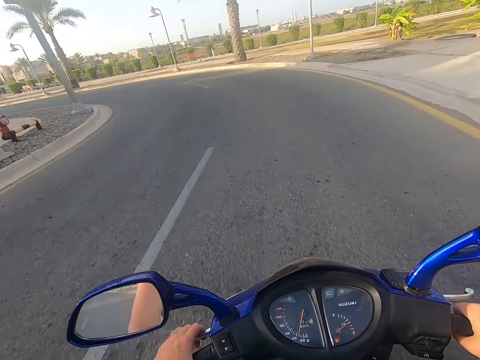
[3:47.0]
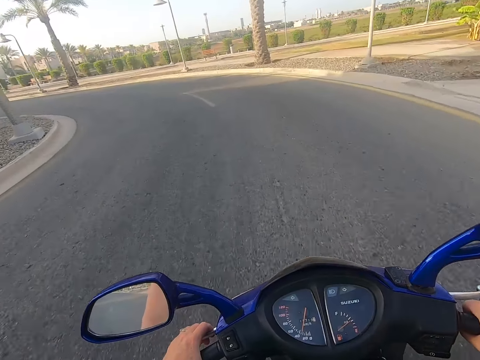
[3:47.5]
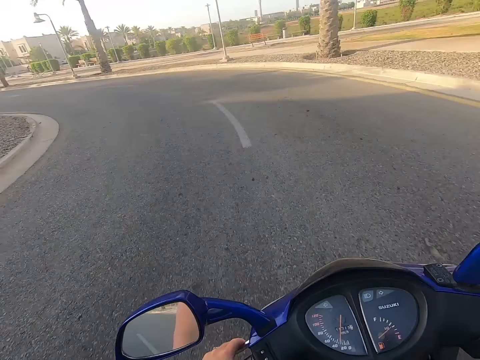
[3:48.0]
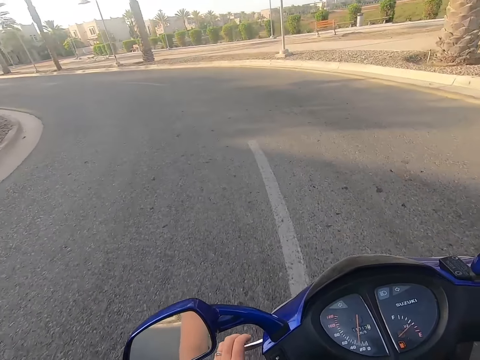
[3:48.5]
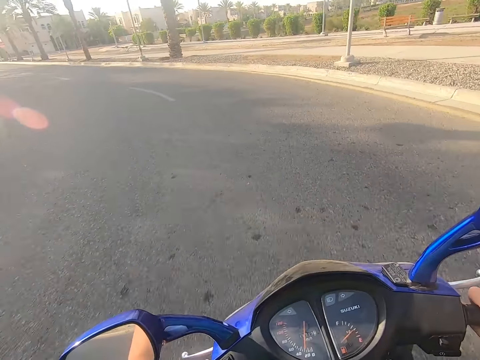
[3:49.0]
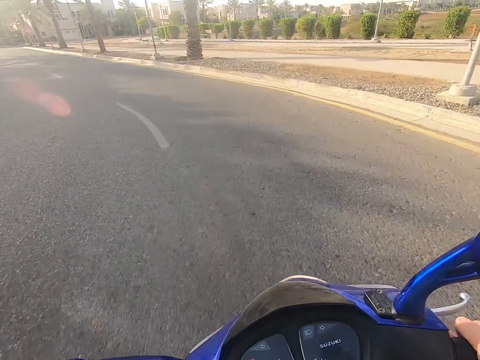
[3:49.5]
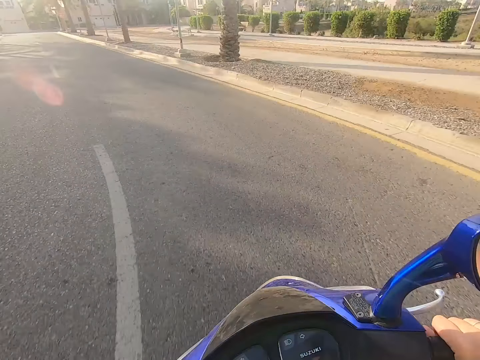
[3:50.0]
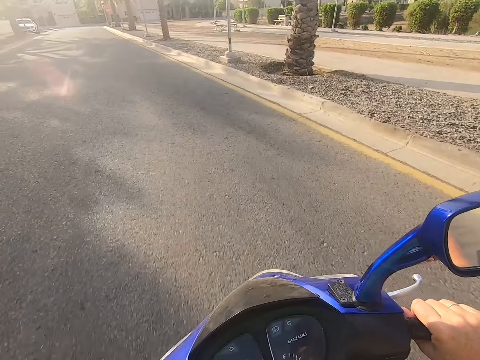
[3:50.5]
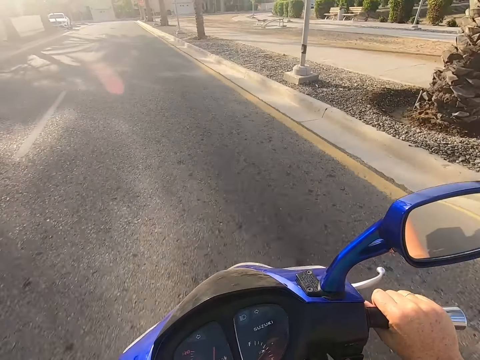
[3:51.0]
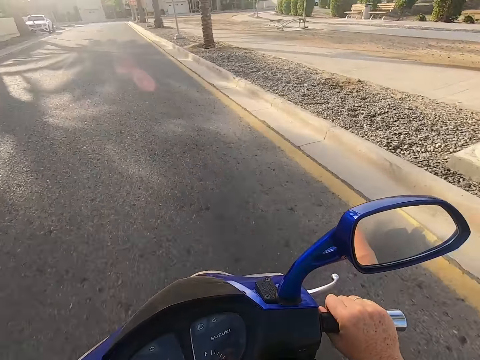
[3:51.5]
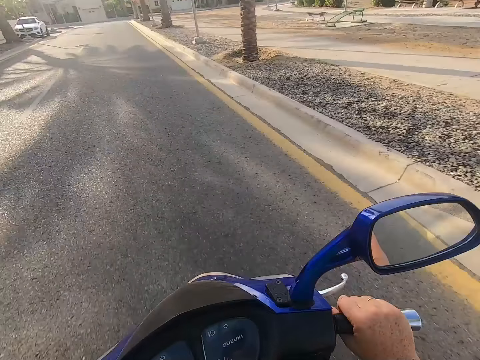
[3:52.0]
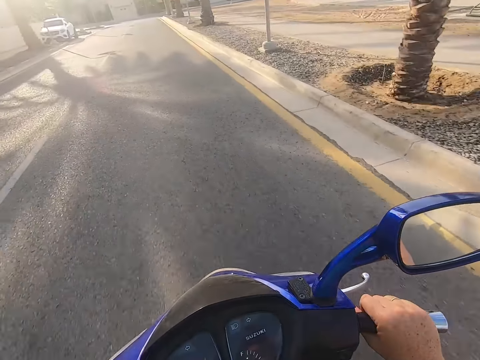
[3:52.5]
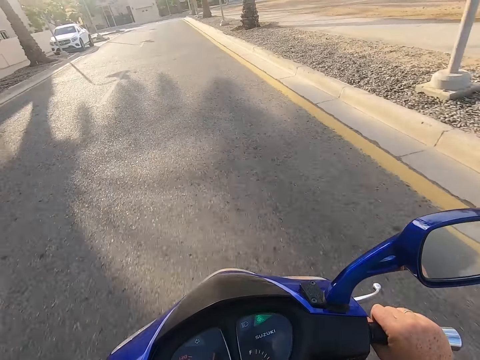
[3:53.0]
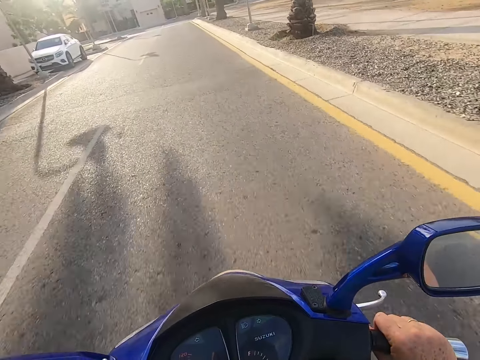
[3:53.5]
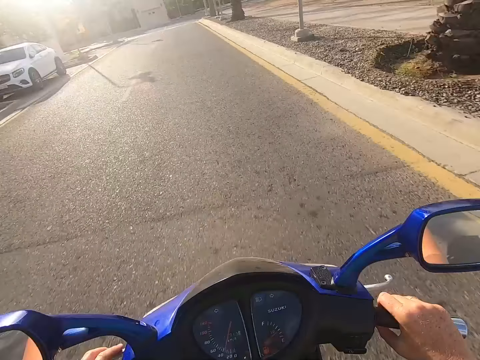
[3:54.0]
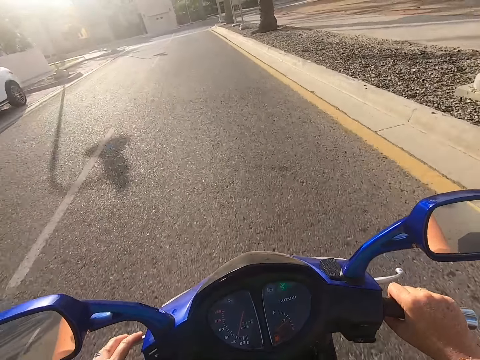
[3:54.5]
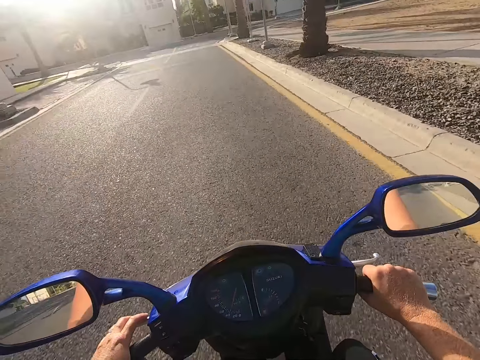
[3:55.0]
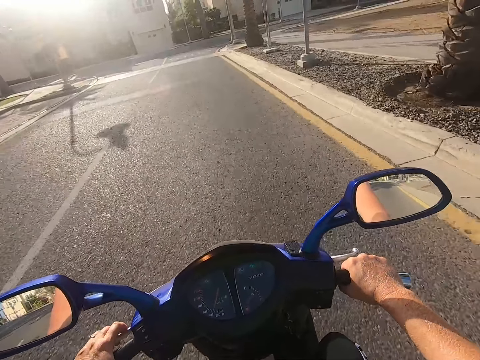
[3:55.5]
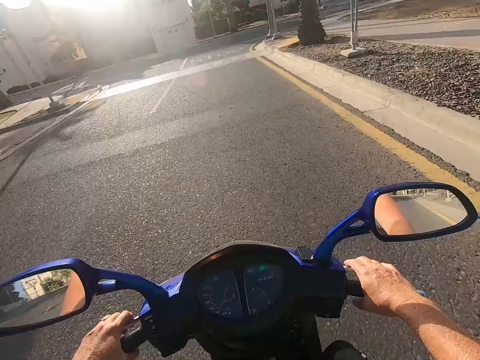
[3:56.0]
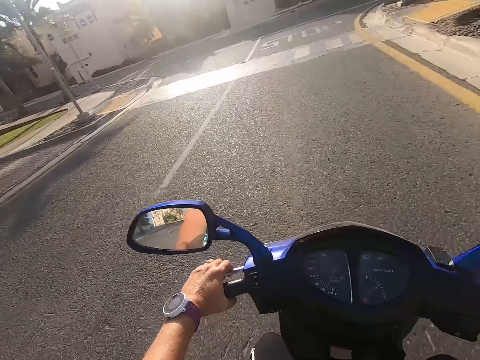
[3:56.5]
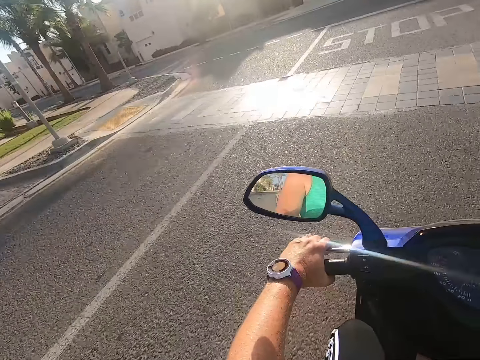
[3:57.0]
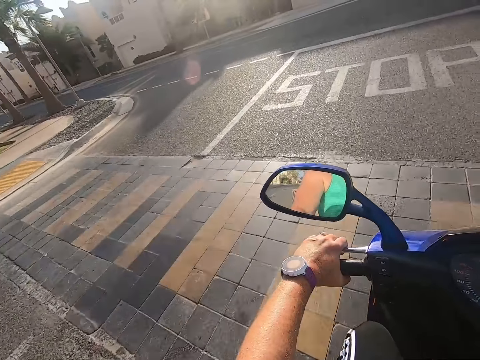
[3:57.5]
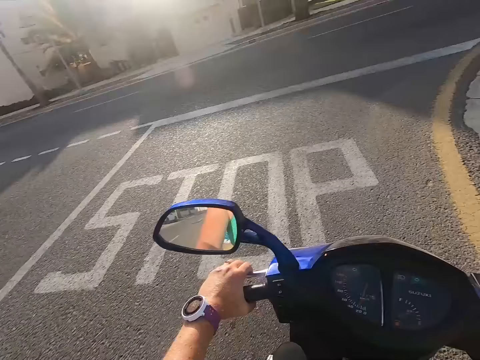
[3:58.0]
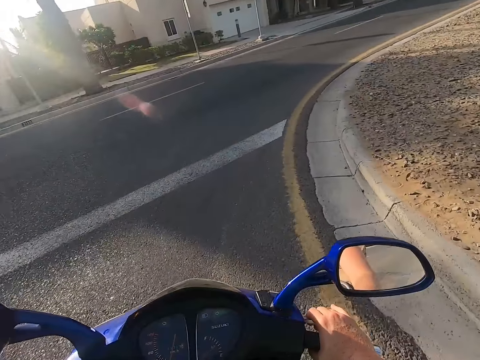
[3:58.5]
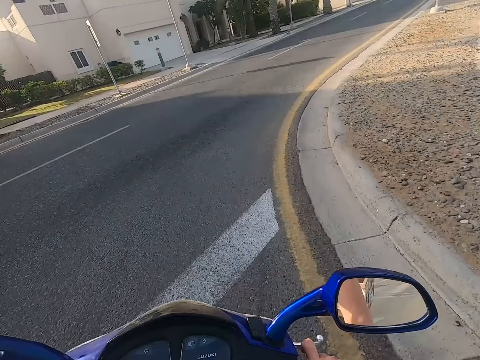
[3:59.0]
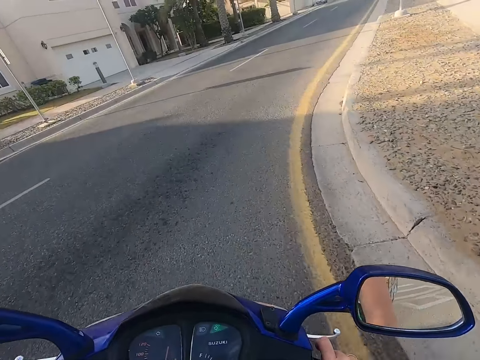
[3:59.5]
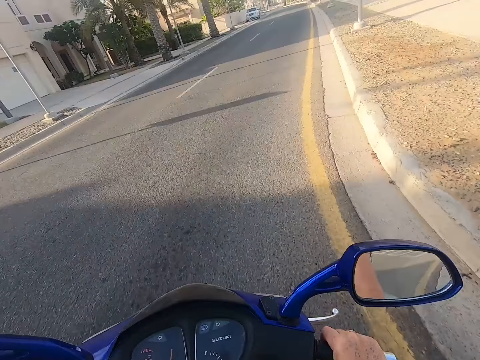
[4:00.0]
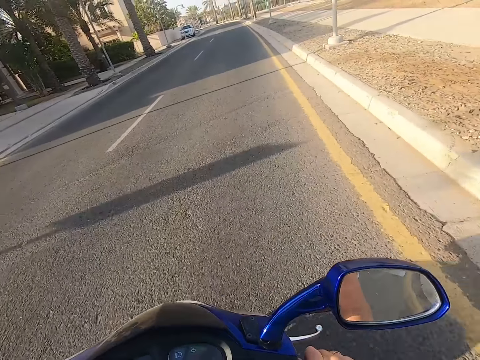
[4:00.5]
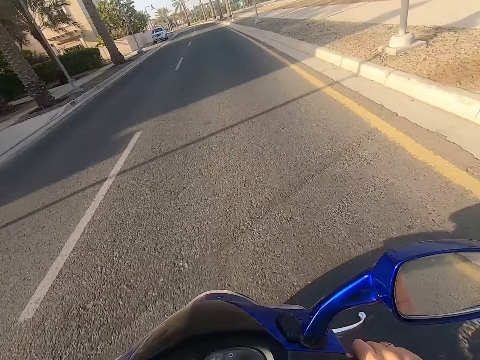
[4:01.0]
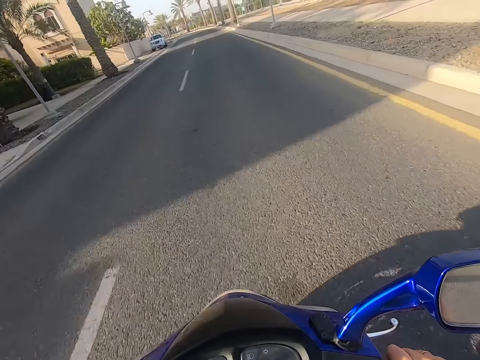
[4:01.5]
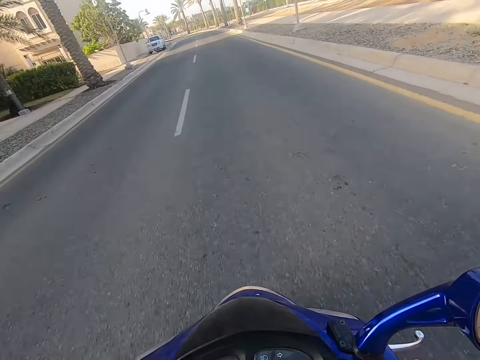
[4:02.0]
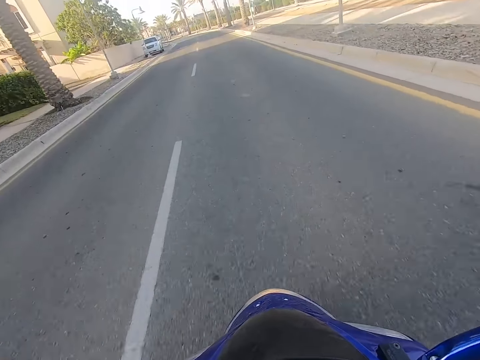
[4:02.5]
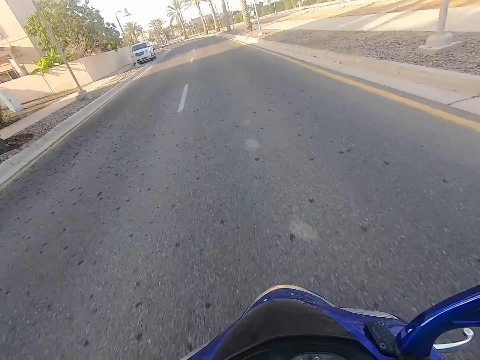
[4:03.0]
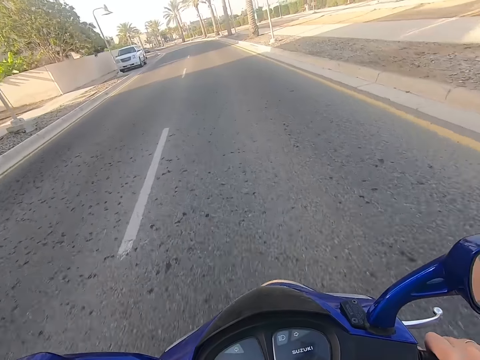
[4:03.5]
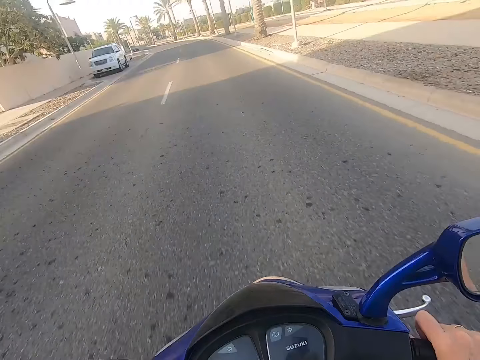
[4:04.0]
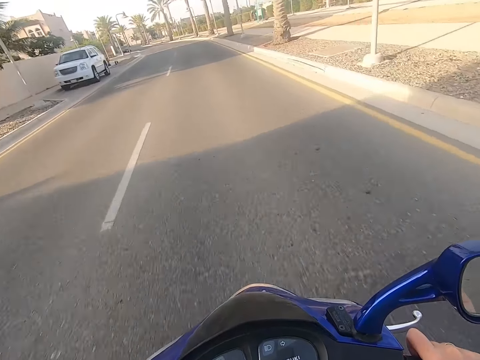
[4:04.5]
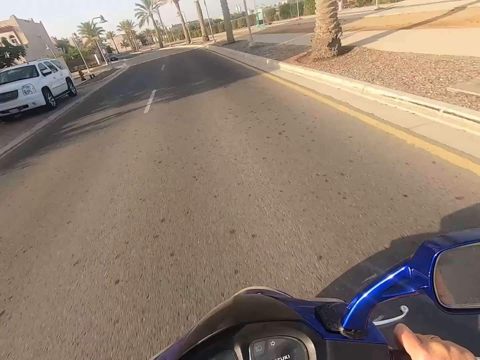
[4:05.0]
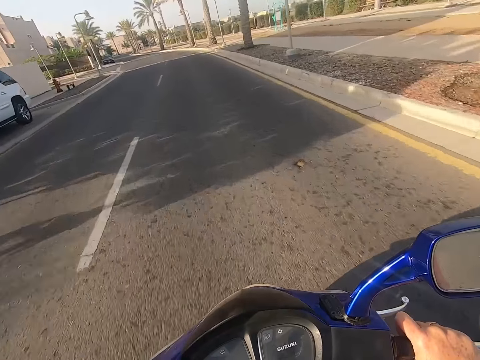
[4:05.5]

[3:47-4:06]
The camera wearer makes a turn on the road. They ride the motorbike. They look around the road. They ride the motorbike.

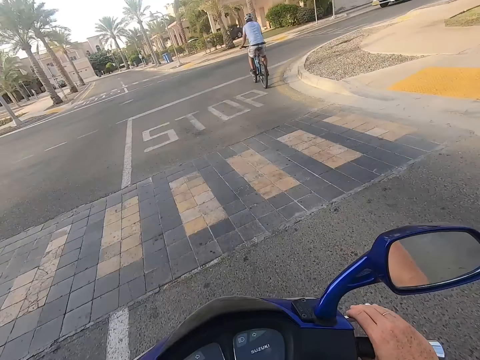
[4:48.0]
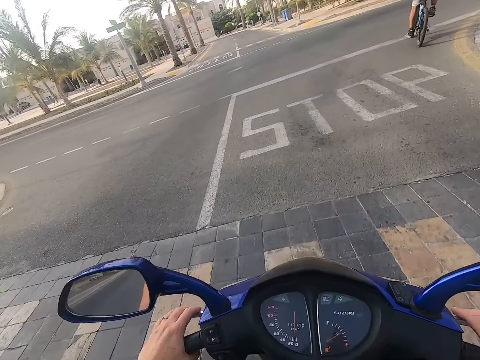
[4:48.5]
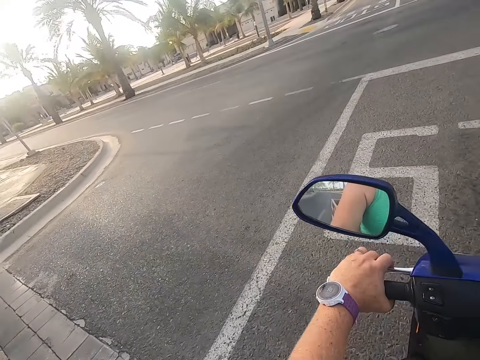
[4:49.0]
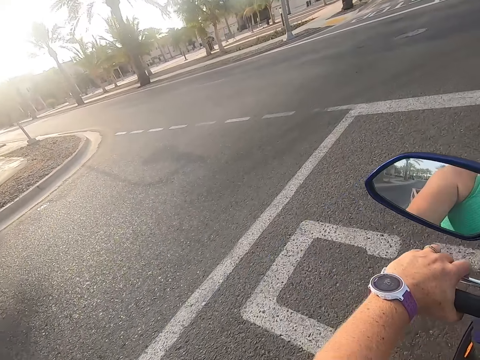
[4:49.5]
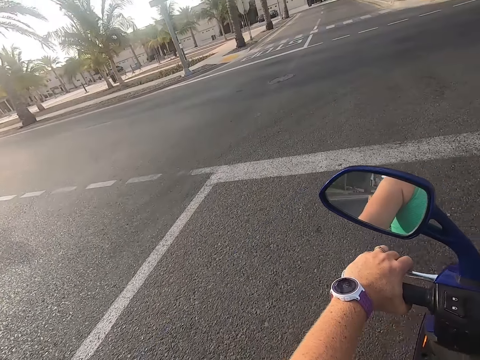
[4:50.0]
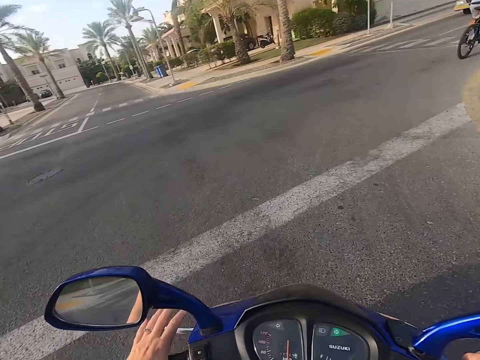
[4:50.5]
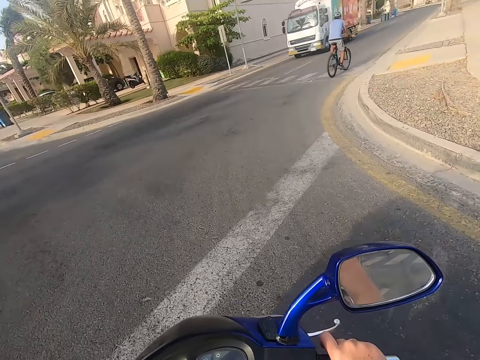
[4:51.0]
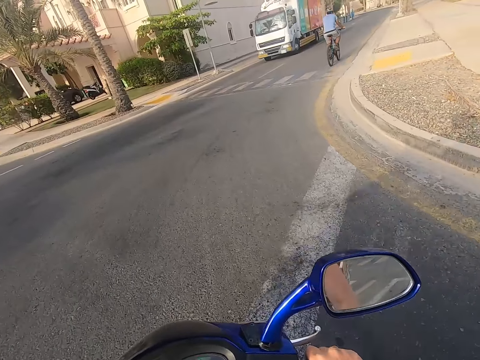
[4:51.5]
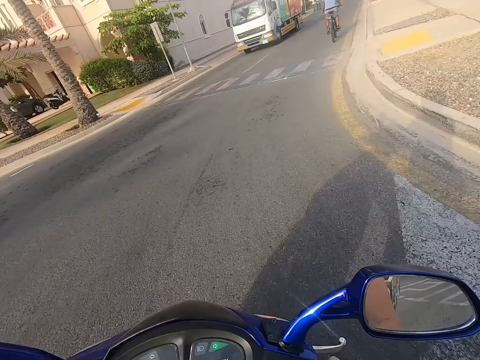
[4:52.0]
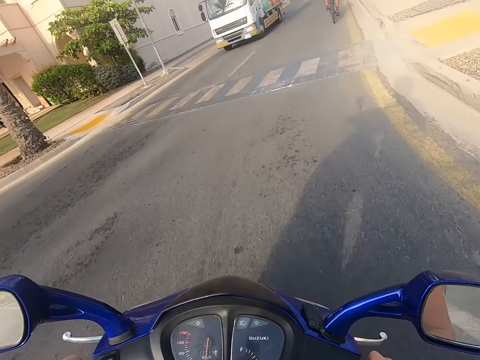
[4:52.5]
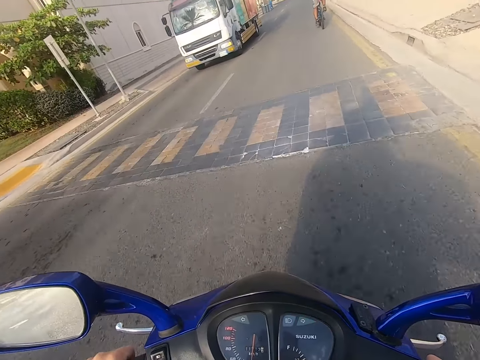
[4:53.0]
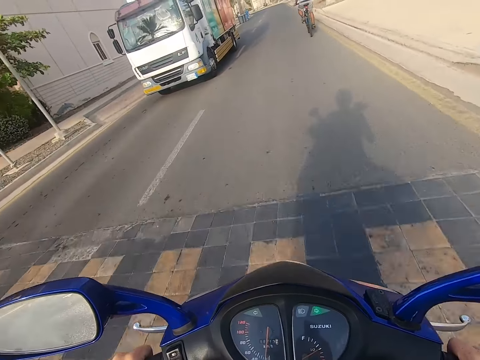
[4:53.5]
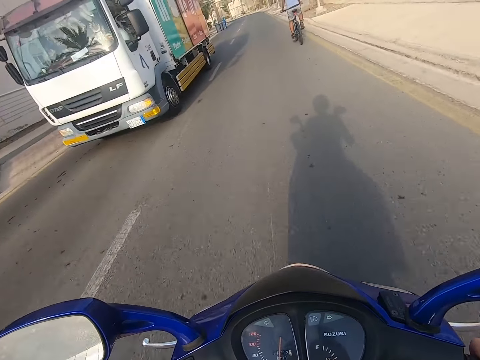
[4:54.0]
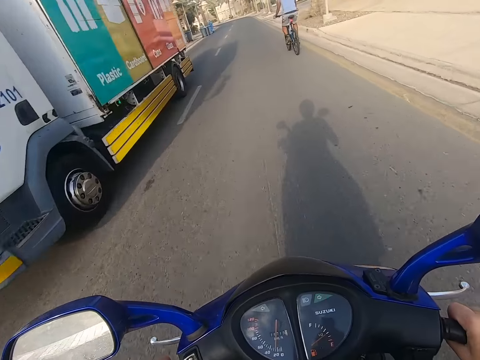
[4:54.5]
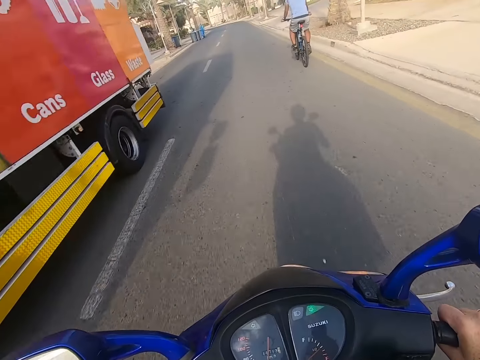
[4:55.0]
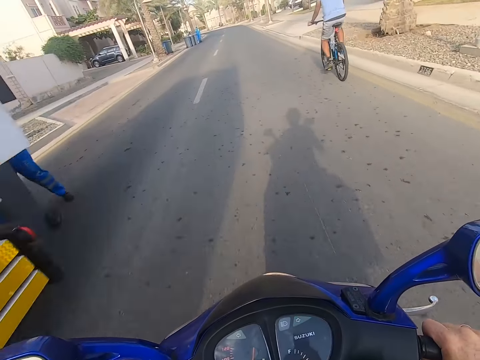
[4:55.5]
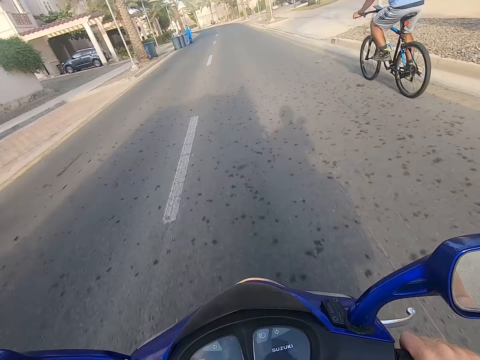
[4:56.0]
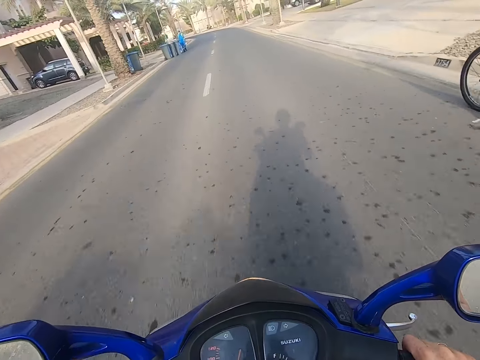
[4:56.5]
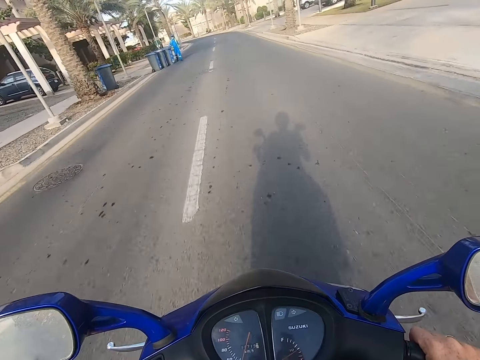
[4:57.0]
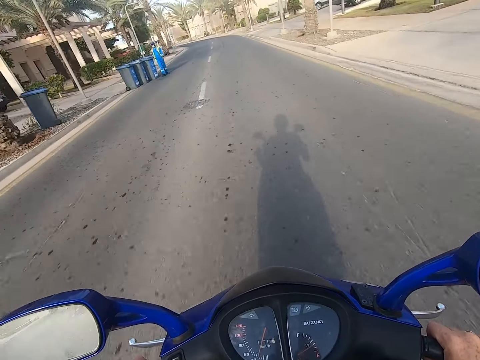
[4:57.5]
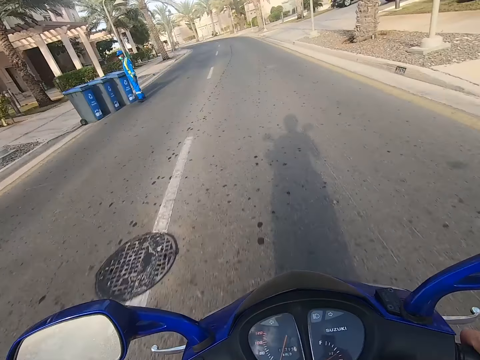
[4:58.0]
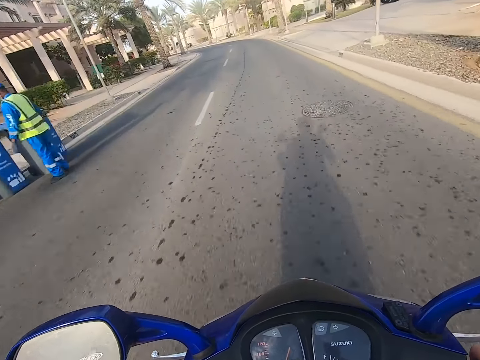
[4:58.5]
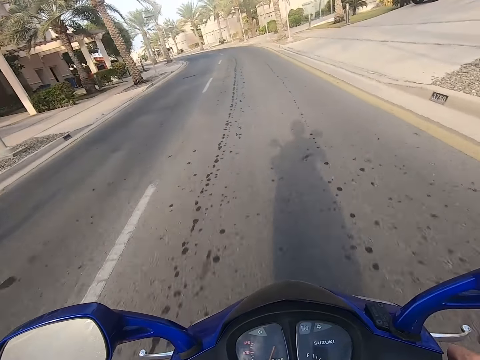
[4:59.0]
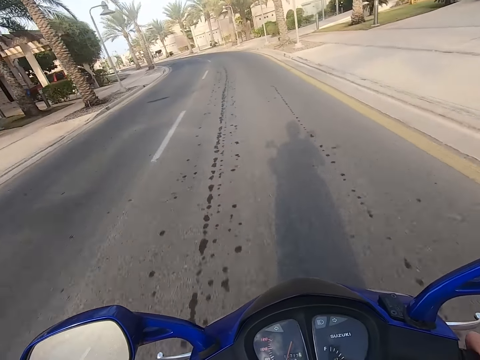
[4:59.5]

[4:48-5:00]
The camera wearer takes a turn on the road. They ride the motorbike.
